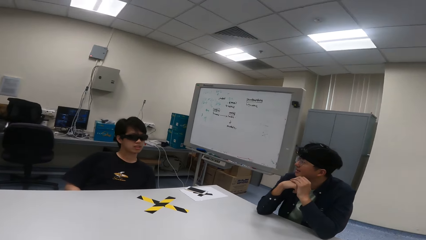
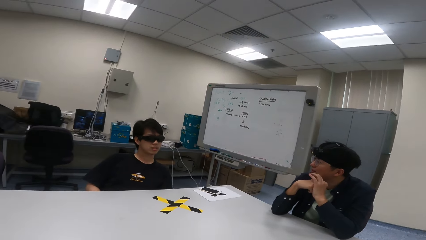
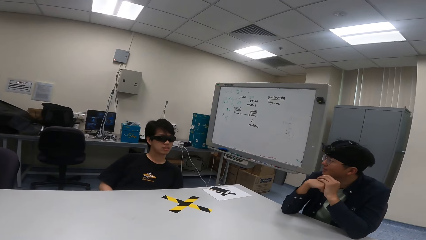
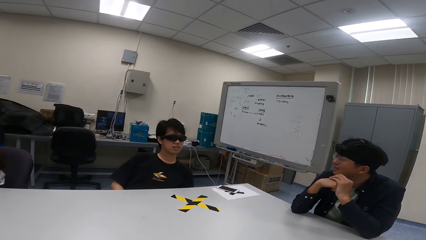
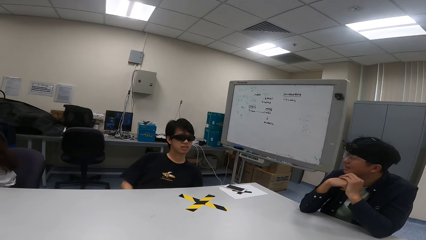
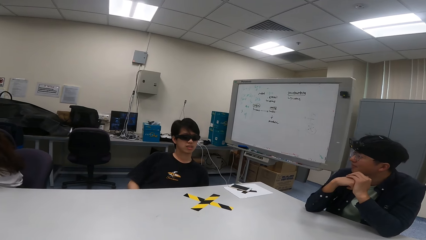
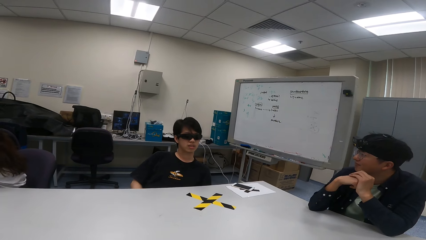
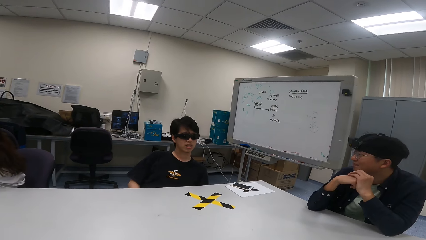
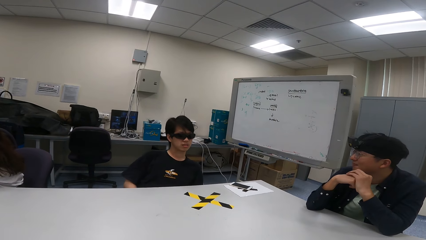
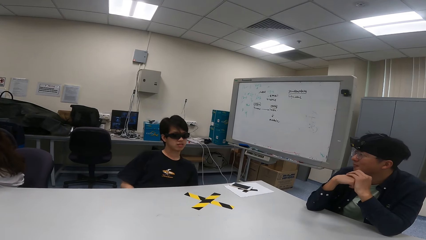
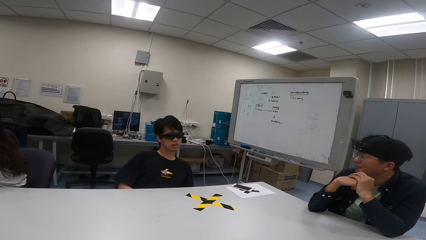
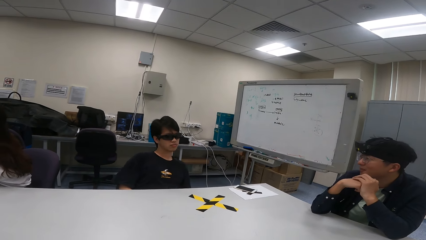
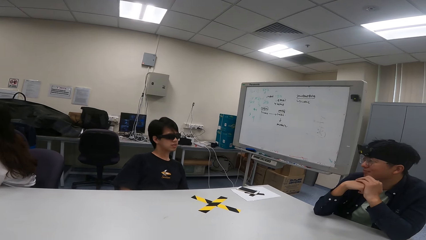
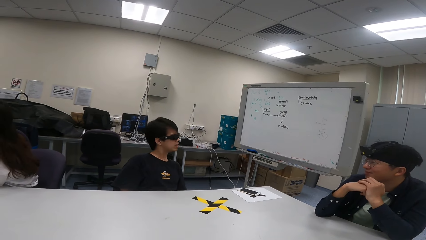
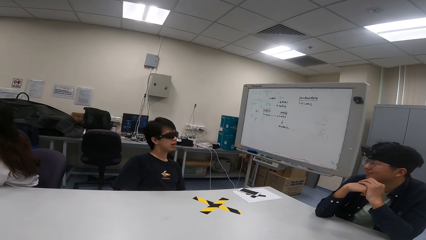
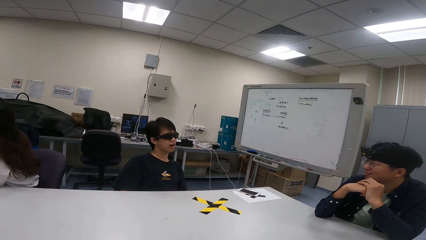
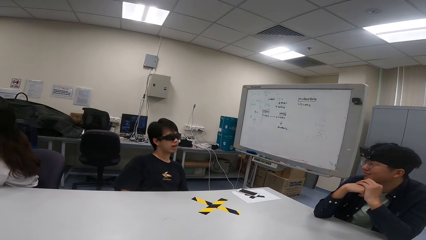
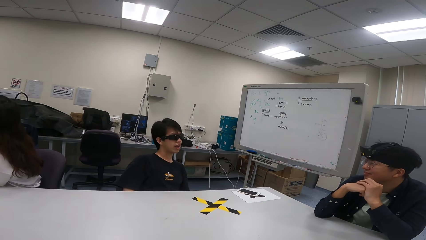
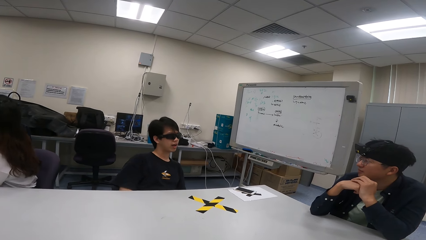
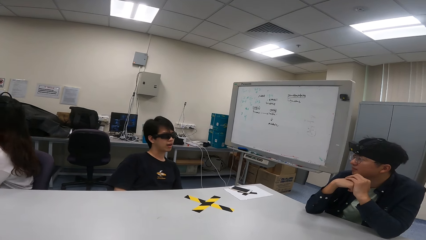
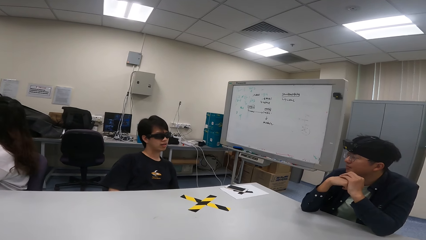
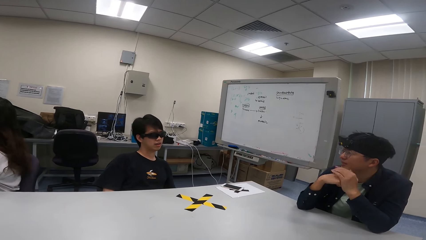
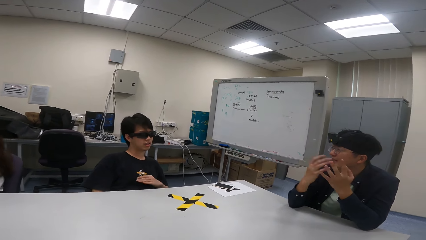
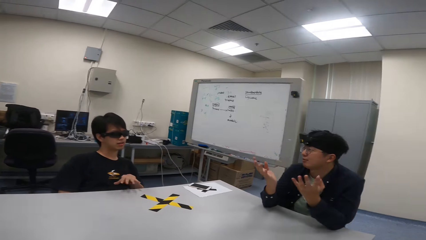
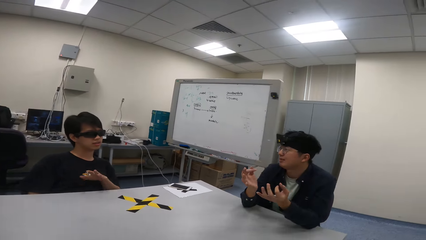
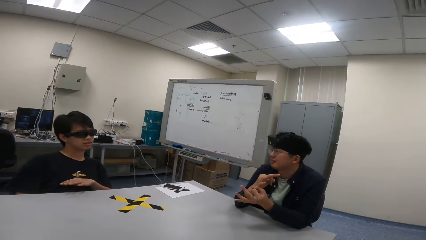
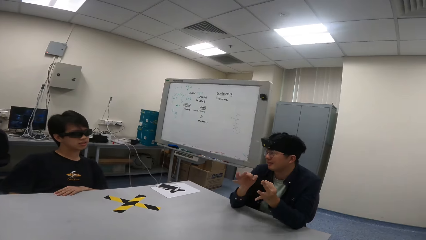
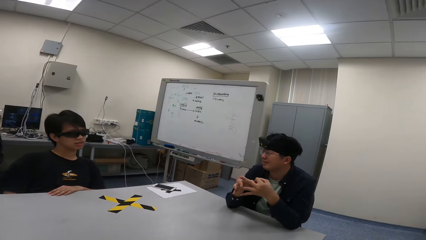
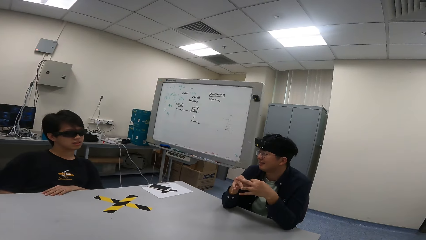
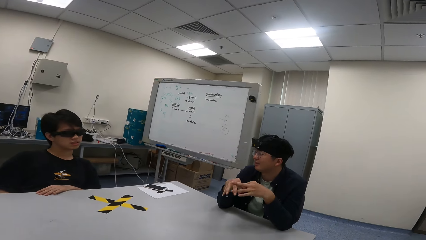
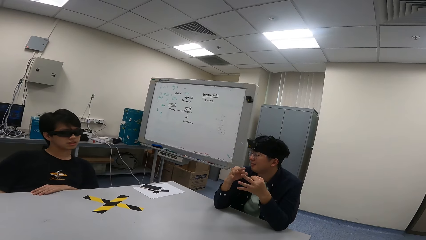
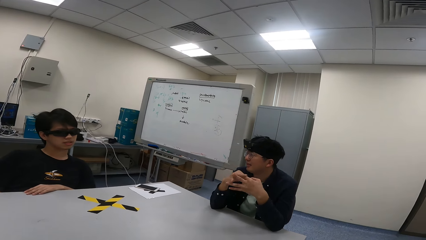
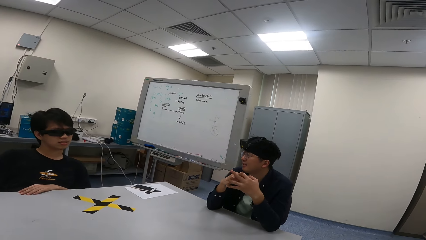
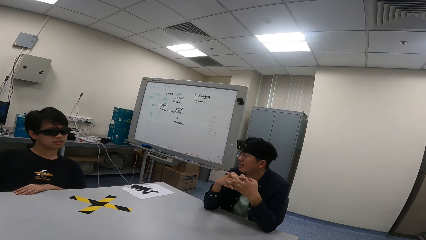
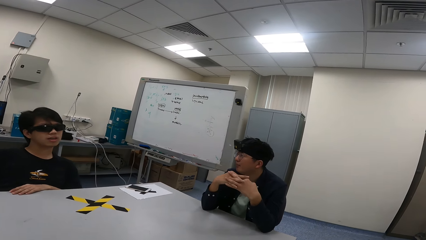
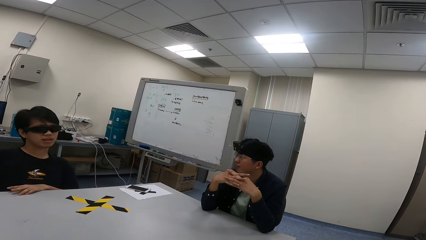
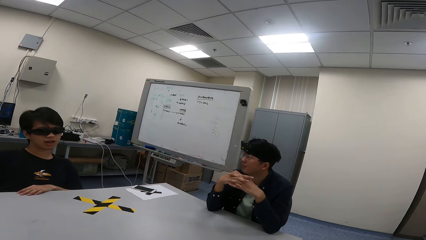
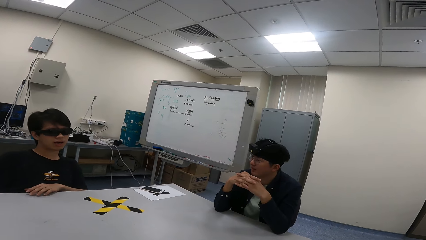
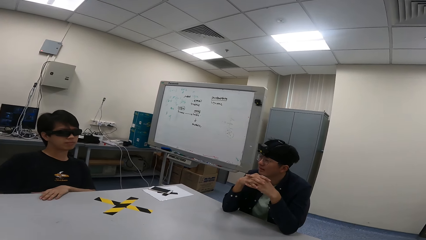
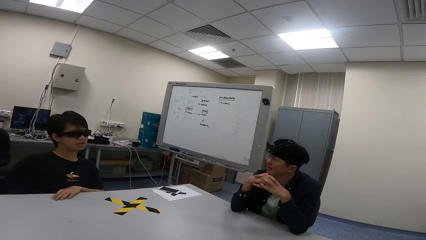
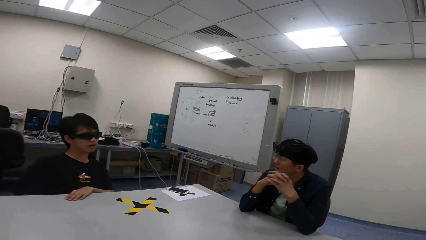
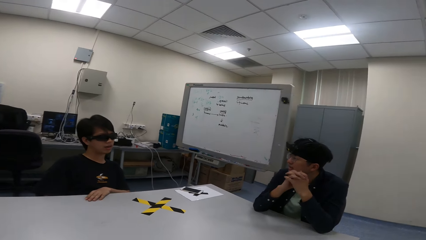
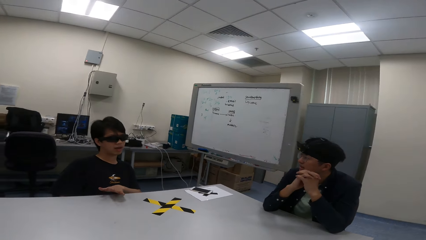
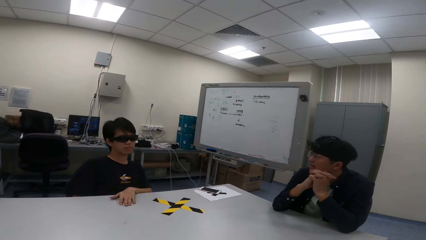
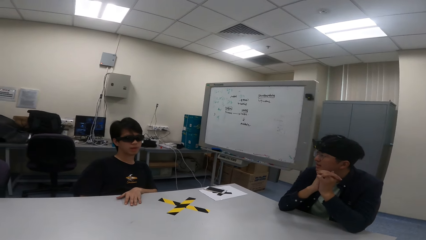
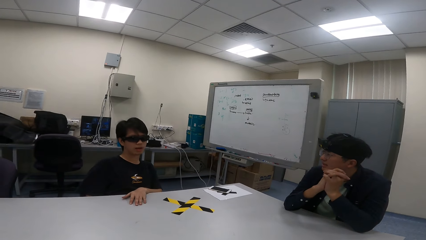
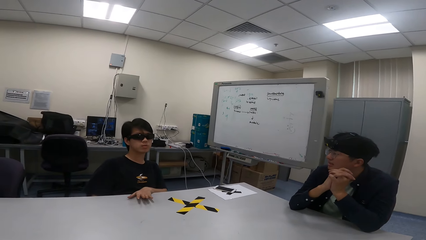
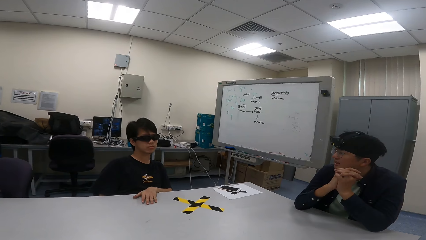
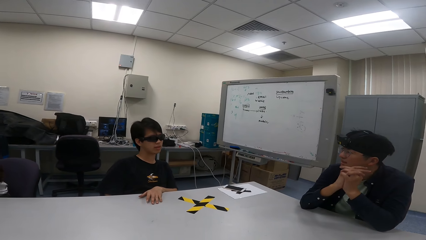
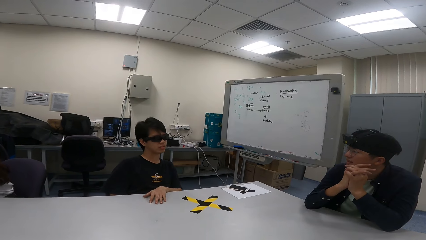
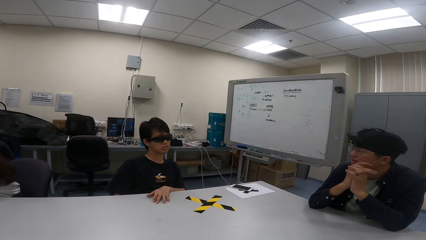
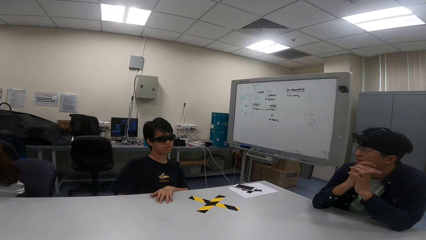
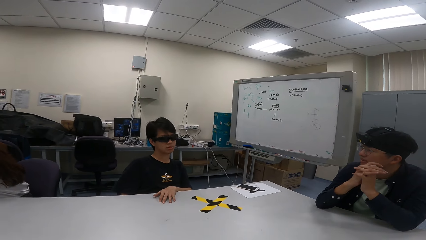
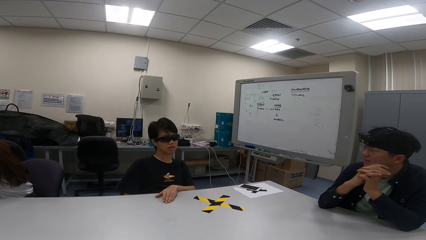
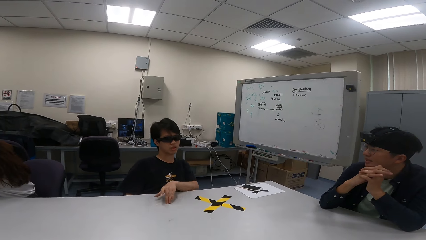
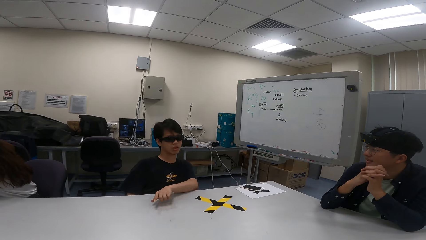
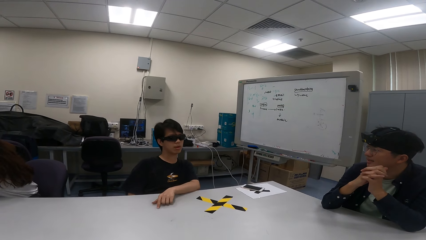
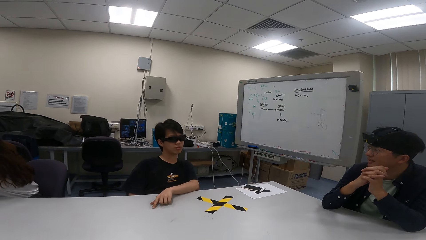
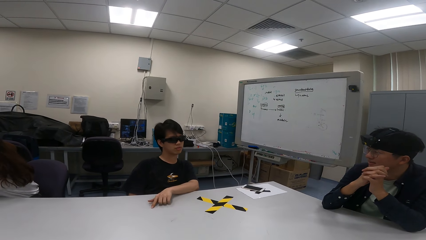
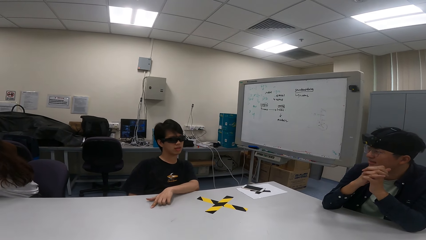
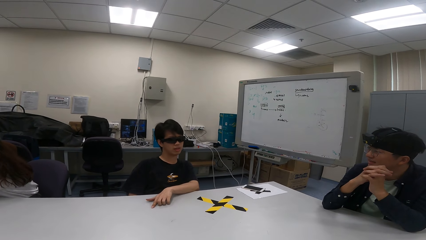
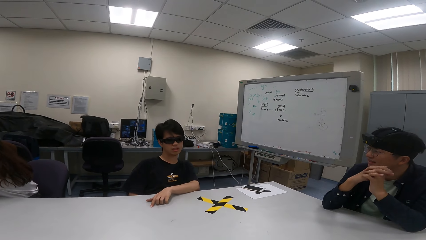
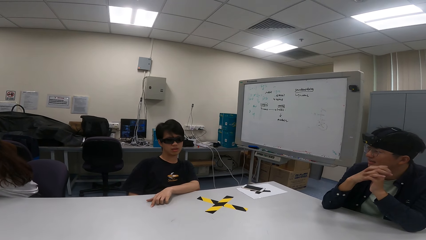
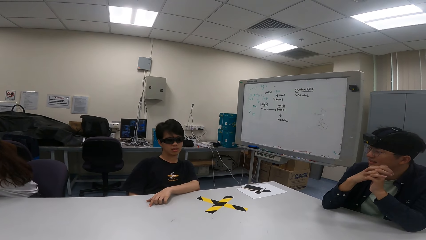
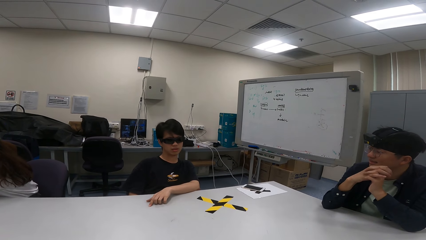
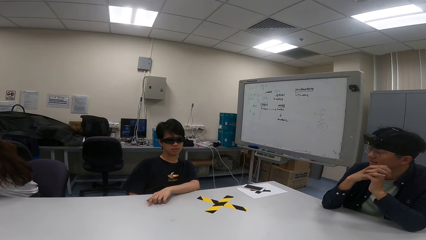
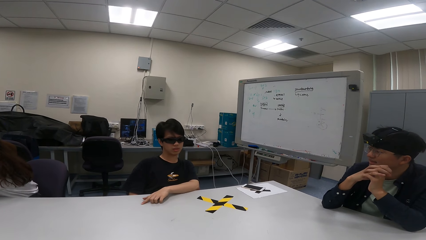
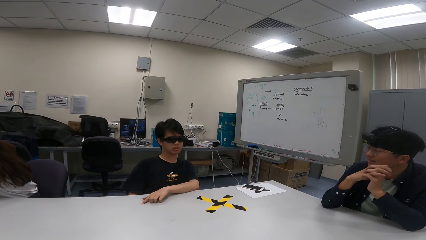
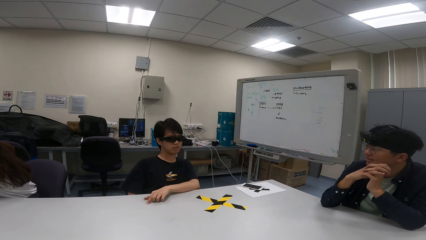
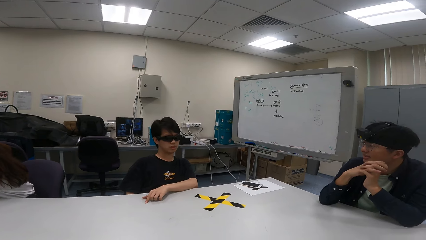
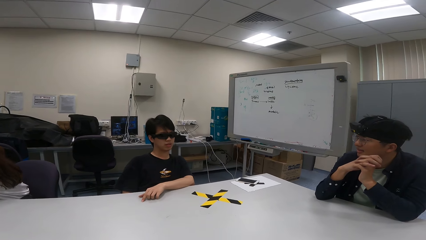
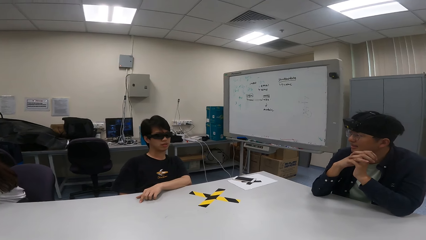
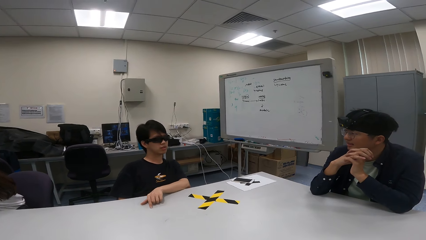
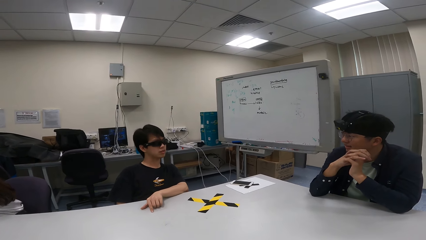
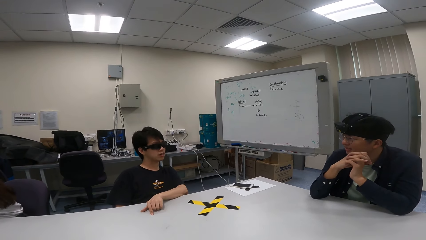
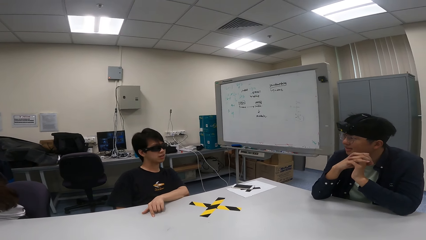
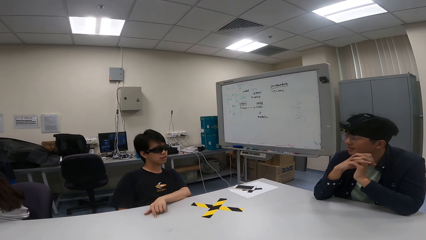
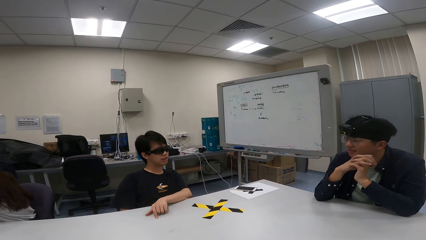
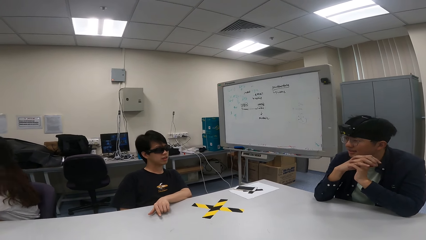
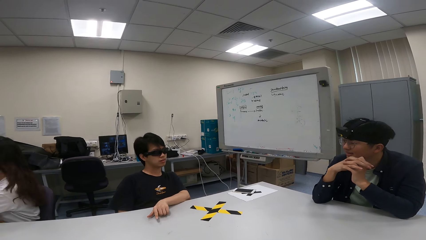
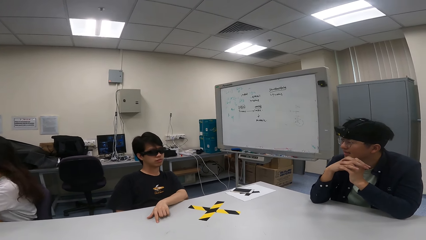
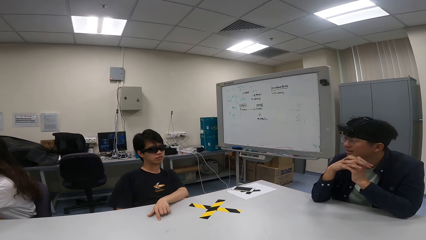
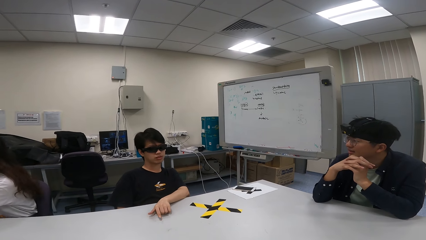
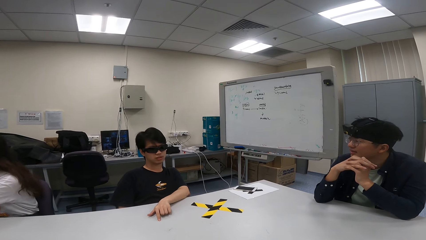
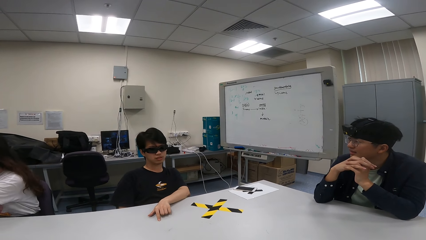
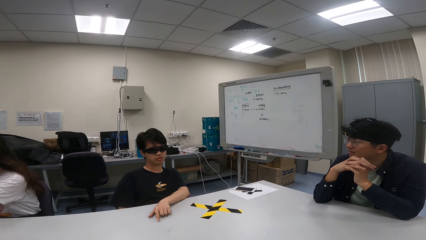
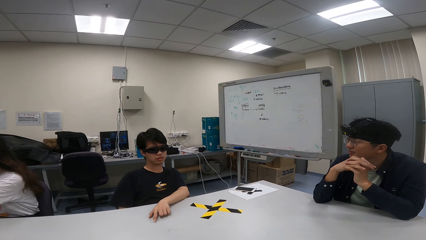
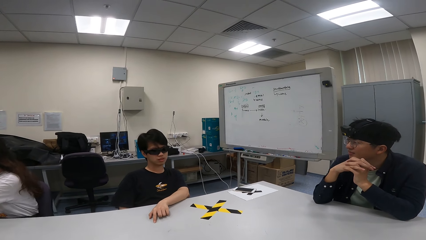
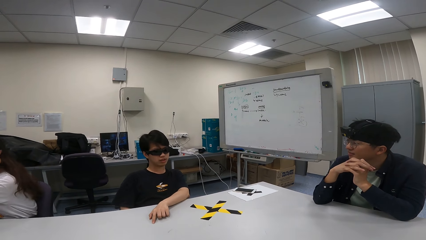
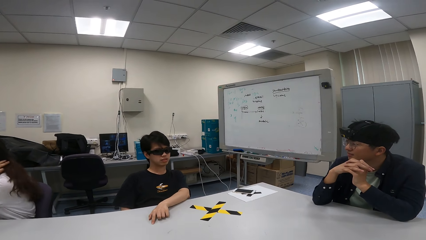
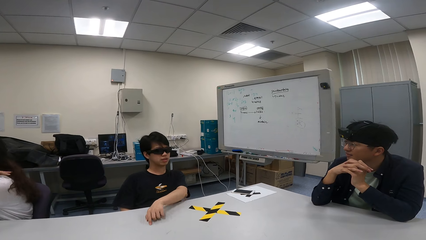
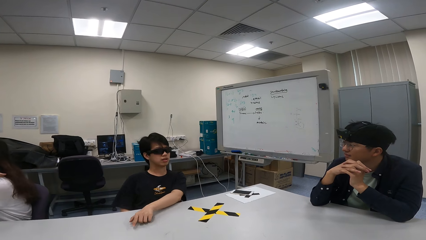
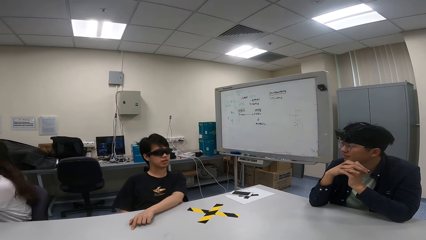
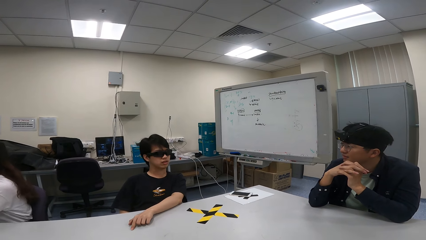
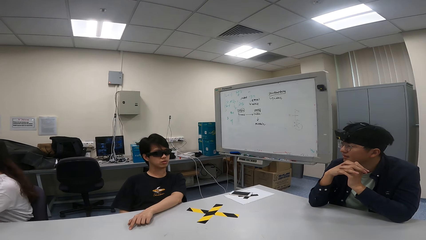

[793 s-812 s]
The camera wearer looks at a person. The person swings on the chair and shows hand gestures. The person shows hand gestures again.
